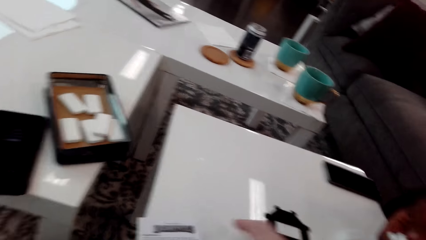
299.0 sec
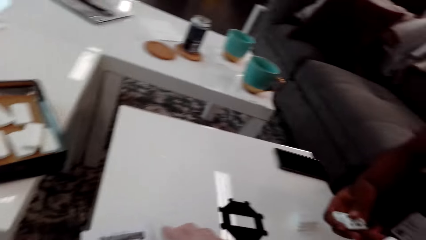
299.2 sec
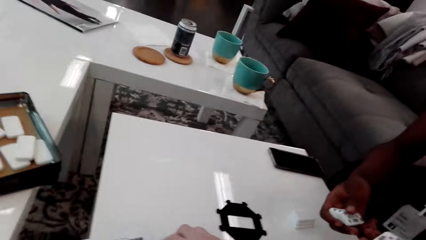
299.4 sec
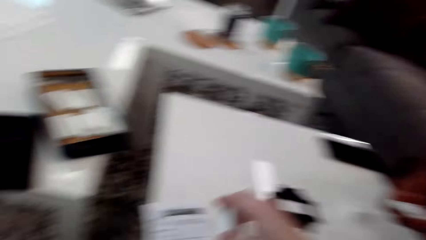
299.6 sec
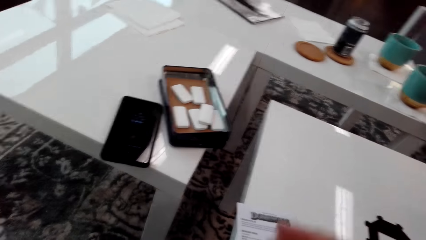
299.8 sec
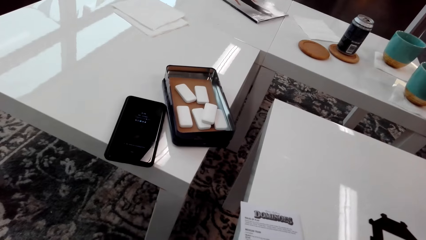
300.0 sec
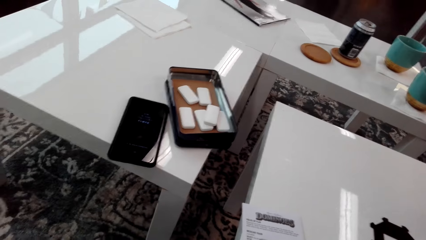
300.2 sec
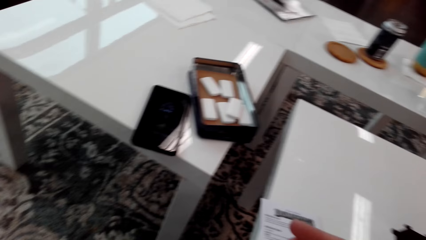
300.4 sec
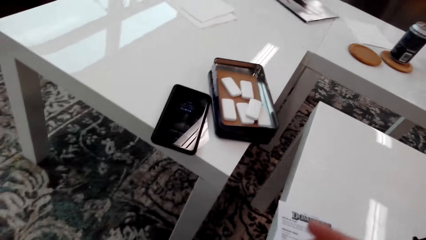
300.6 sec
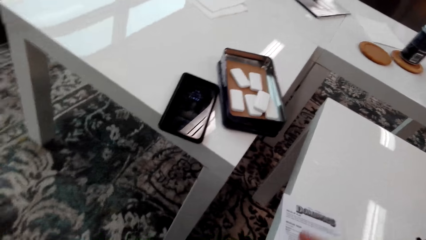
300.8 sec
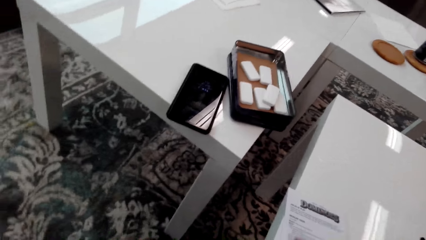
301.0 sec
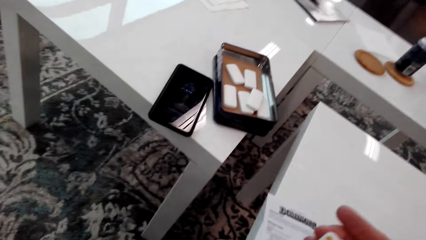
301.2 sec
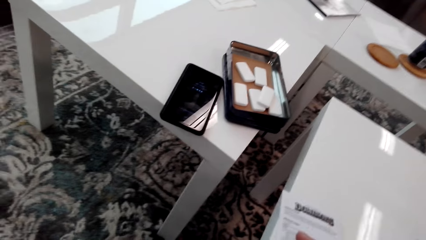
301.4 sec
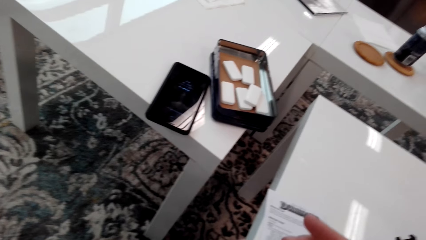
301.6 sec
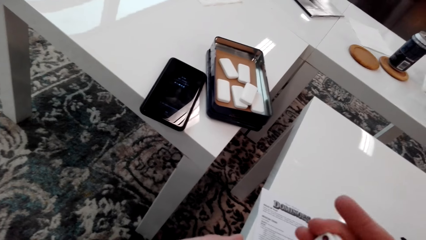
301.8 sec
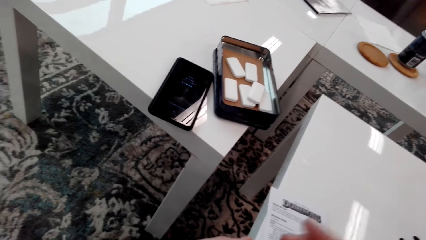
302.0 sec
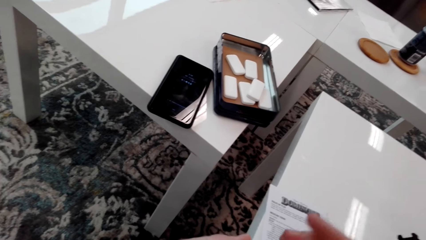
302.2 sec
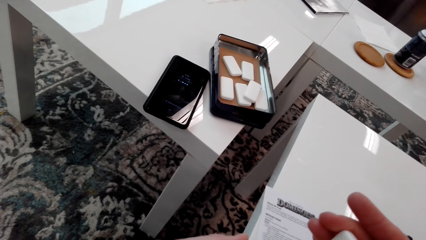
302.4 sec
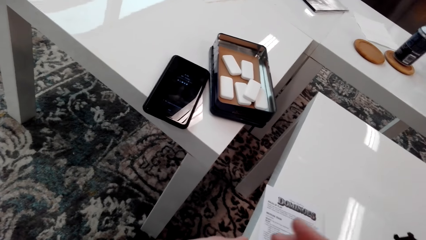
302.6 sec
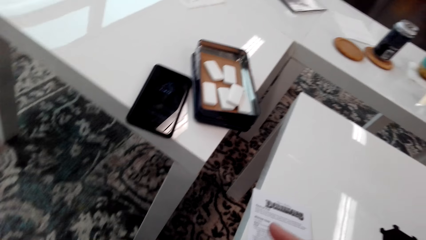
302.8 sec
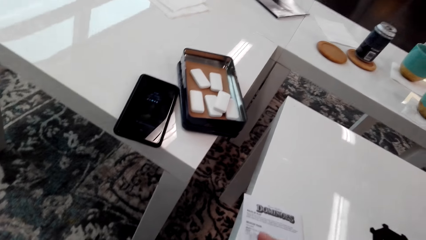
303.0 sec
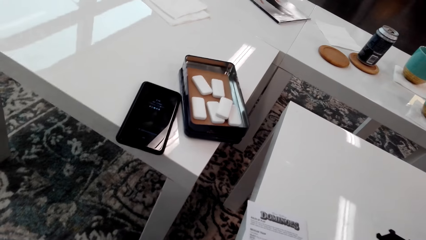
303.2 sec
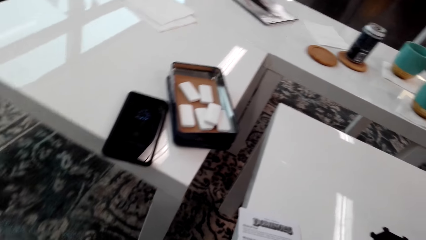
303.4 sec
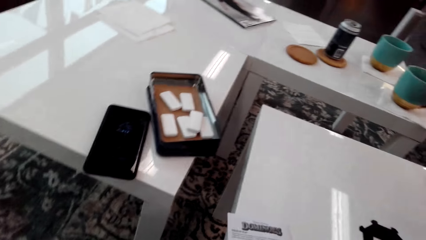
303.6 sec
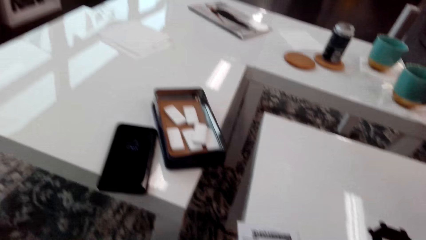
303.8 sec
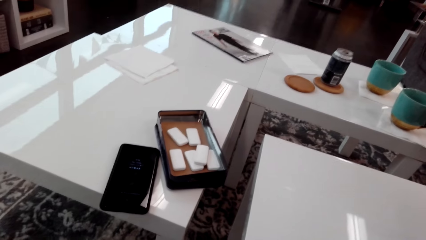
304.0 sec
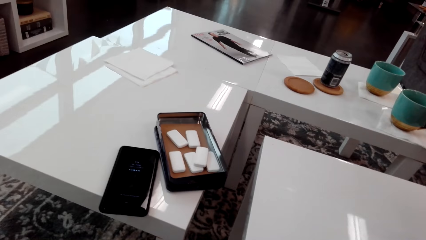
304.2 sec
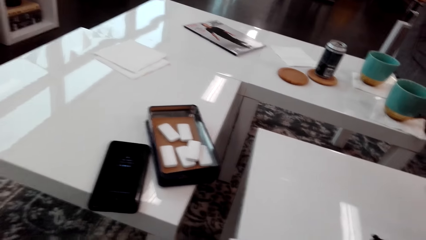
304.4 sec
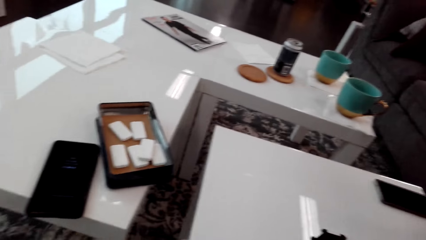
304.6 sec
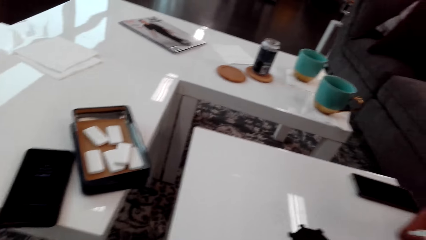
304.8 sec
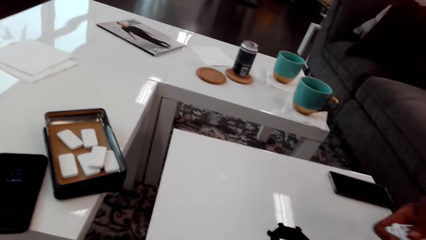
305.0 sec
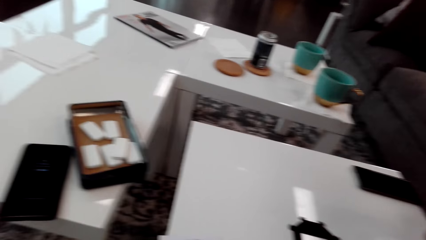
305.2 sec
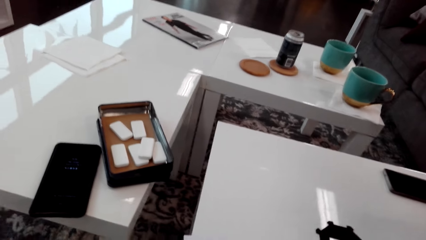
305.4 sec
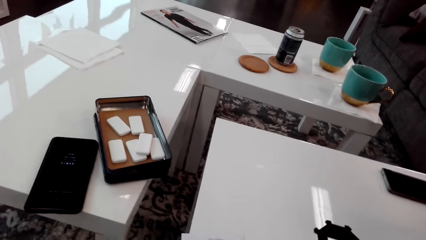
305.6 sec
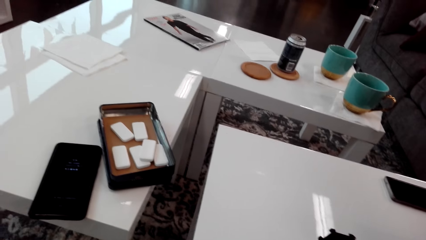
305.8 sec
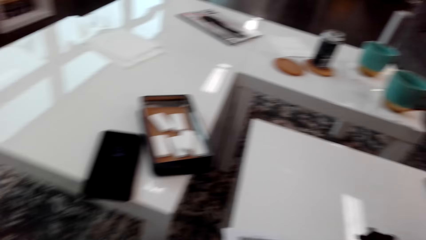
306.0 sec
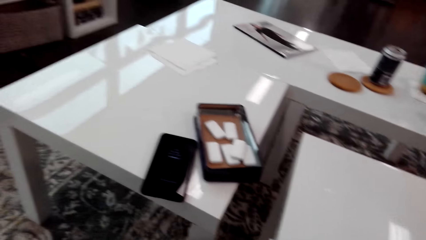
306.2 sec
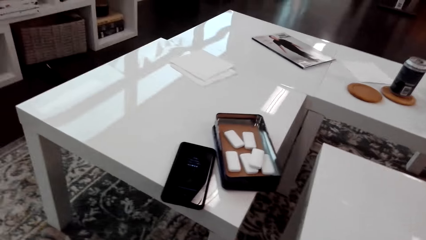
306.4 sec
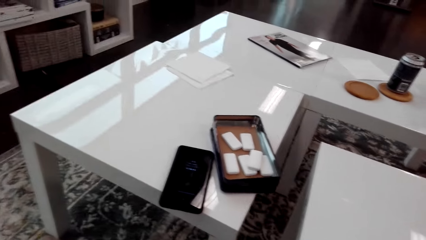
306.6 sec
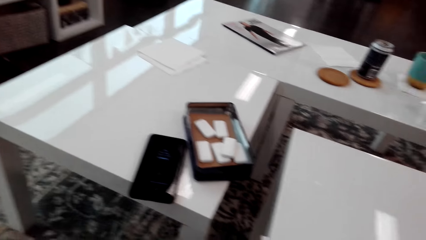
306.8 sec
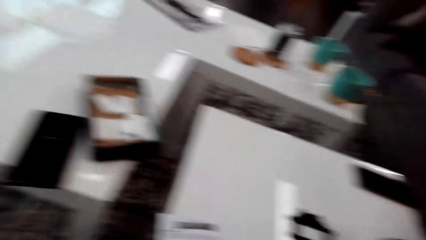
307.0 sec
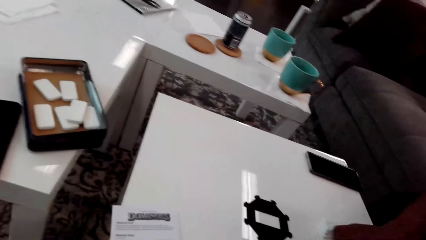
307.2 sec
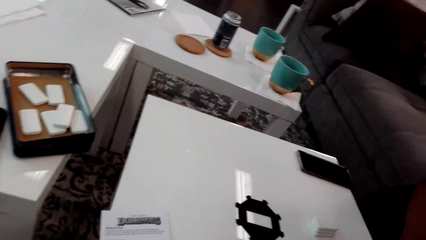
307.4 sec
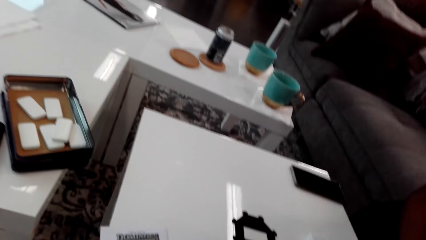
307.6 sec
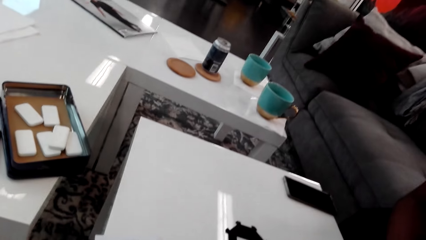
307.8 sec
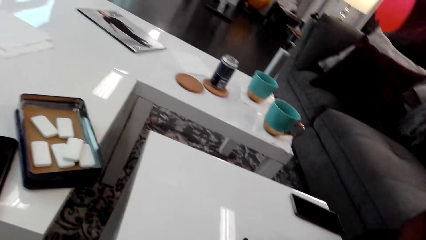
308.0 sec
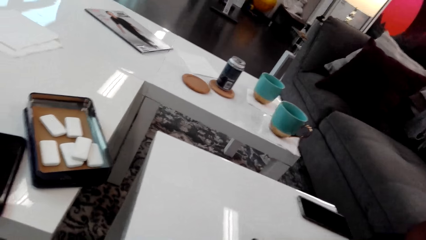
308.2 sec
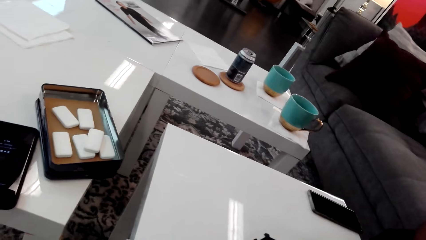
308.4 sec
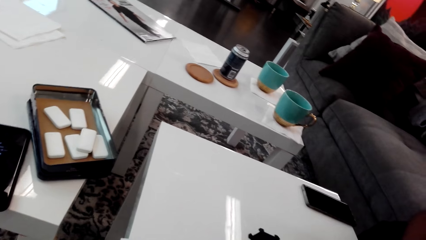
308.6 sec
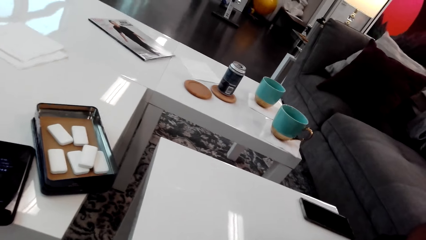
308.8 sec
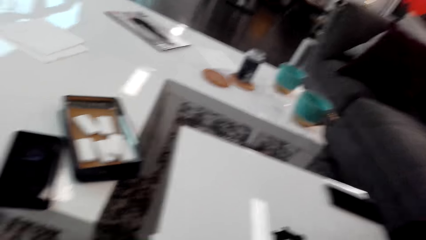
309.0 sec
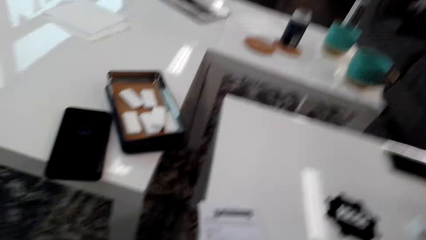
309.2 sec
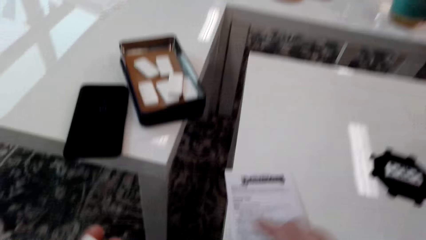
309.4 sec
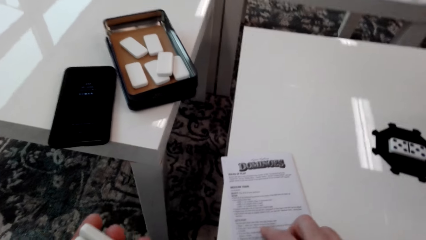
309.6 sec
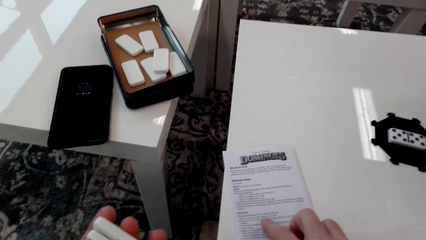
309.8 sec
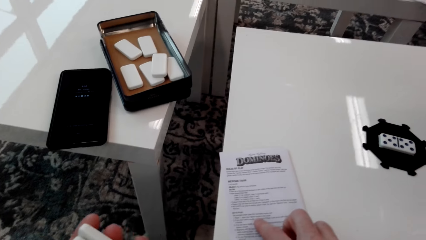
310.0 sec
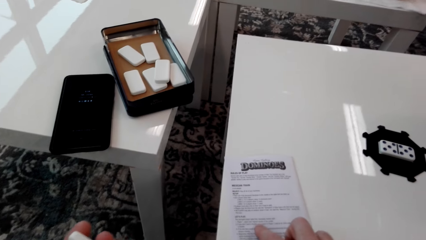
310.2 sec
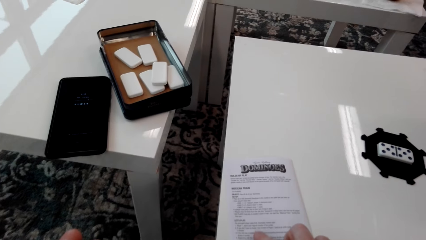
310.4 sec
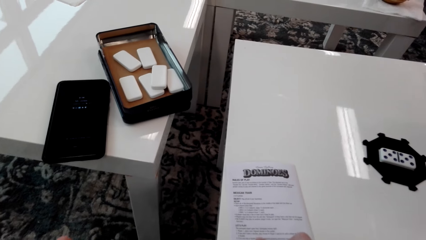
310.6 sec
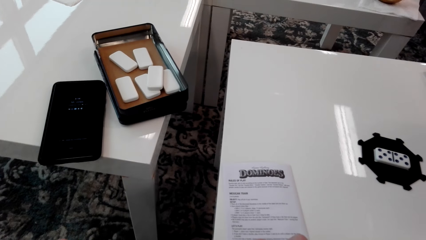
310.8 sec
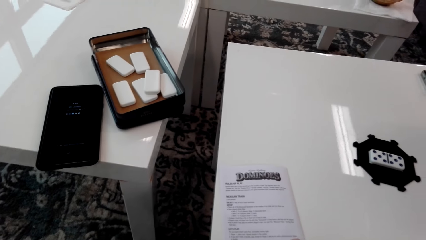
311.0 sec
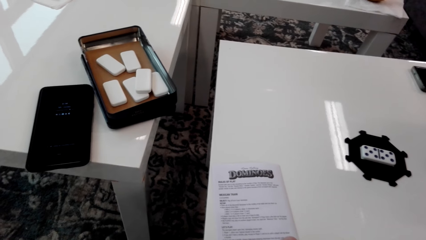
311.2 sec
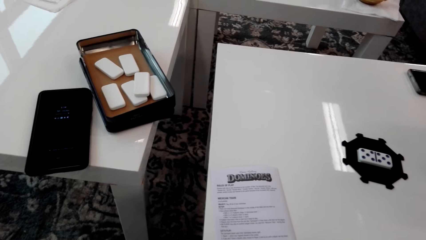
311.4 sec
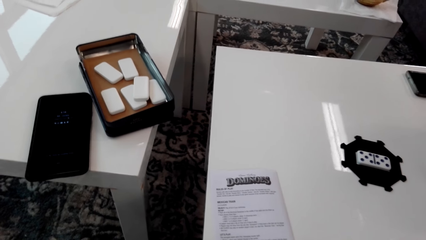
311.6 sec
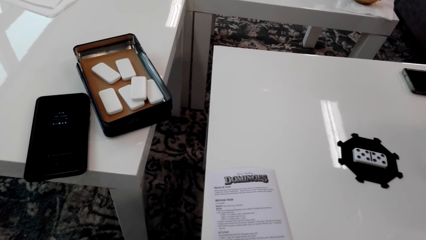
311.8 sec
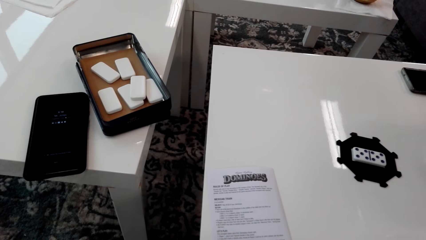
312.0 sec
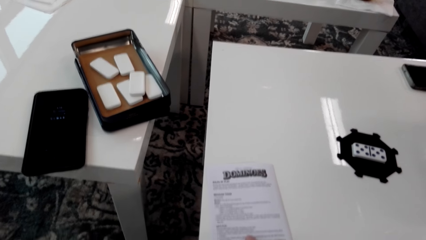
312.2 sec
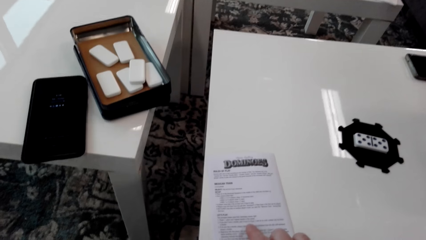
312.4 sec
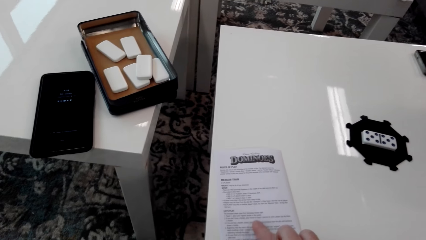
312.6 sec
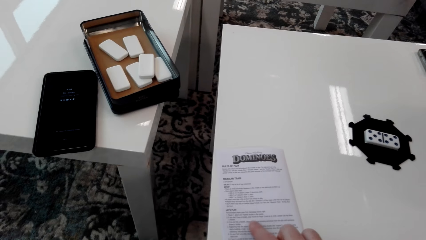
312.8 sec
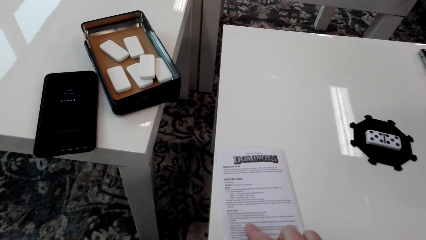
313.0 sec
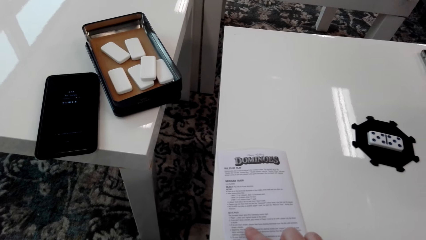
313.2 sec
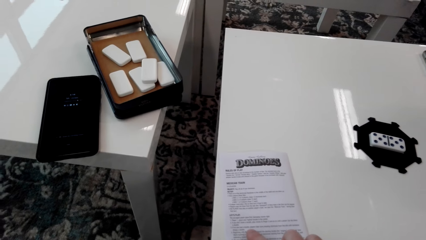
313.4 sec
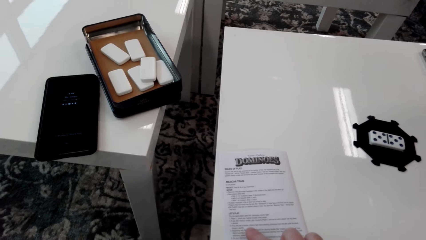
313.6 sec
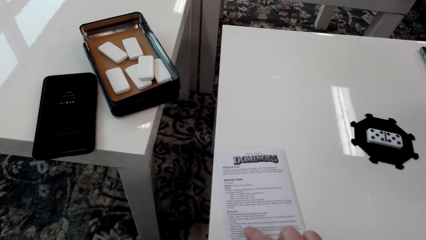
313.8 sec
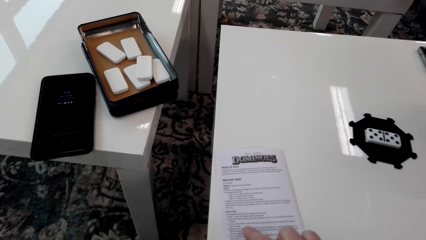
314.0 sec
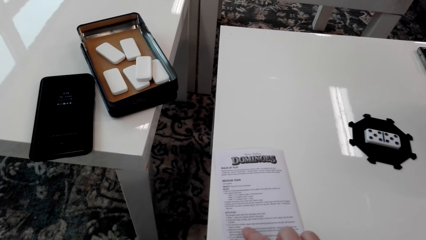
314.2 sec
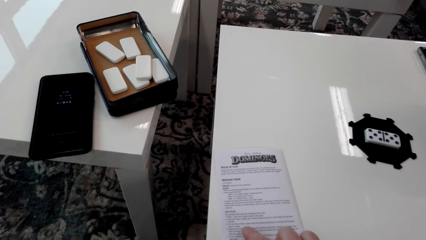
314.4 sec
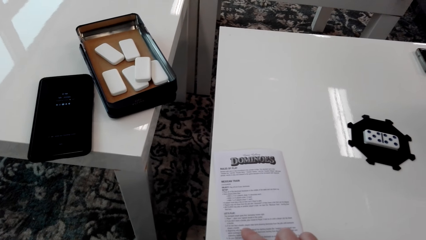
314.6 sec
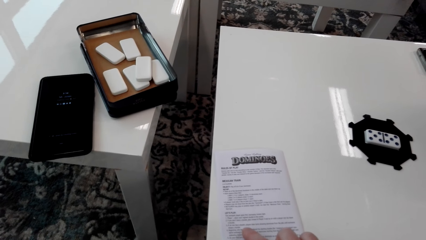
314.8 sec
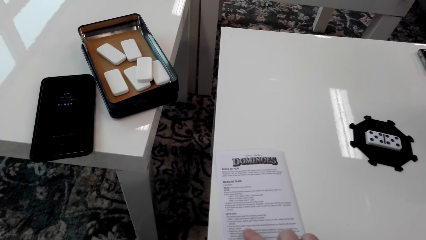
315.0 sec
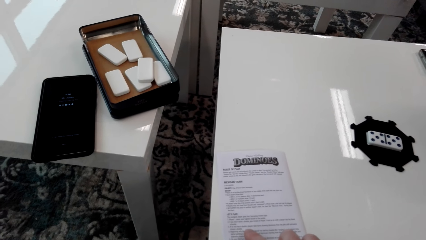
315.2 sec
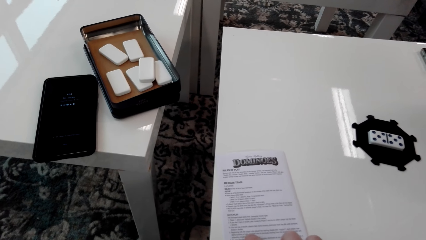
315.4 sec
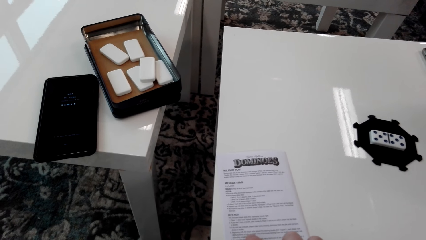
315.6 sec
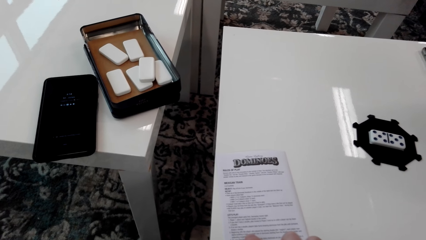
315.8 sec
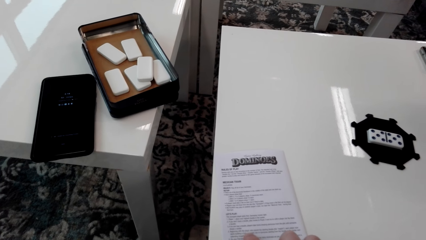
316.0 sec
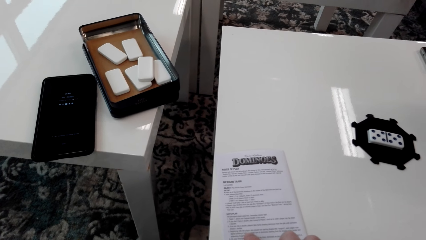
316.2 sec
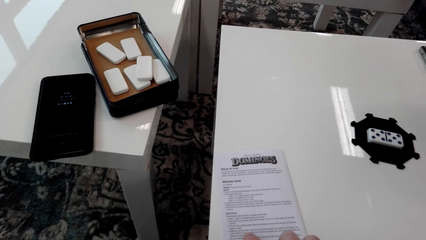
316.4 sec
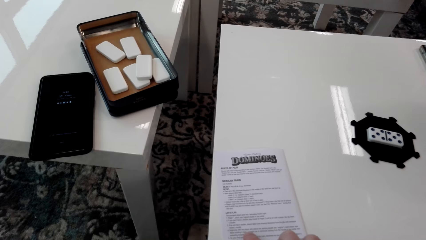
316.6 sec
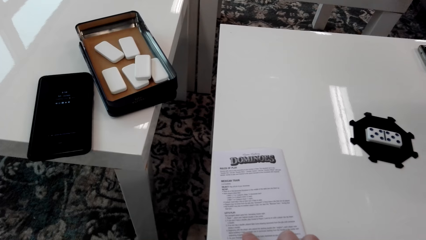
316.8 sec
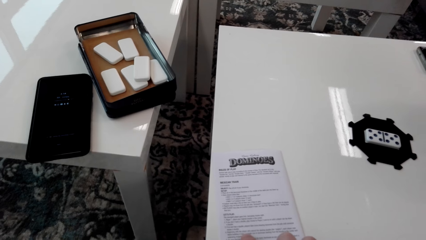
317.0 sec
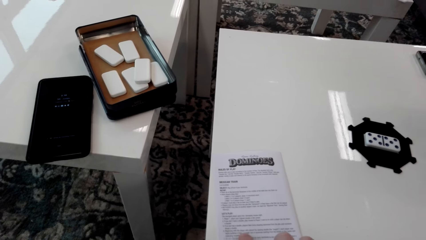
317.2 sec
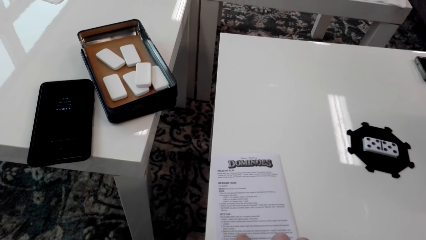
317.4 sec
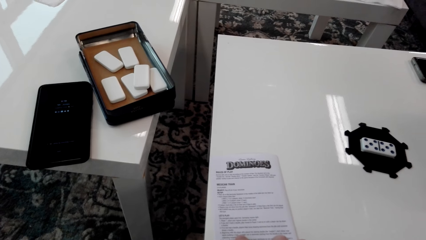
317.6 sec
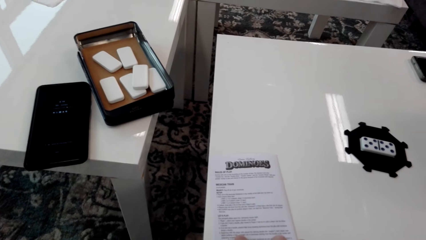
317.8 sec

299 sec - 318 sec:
The camera wearer picks up a dice. They look around. They hold the dice. They look around. They hold a paper. They read the manual. They look around. They hold the paper.
